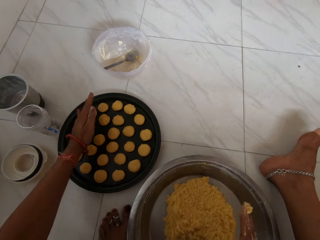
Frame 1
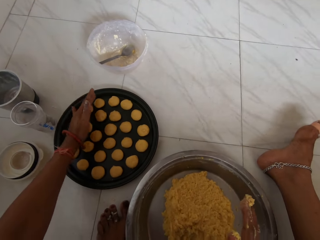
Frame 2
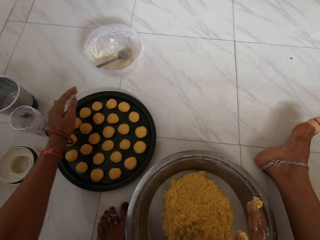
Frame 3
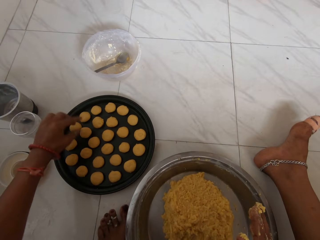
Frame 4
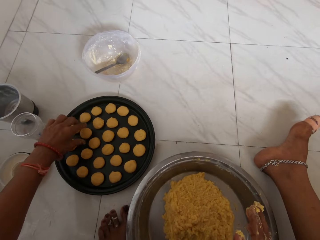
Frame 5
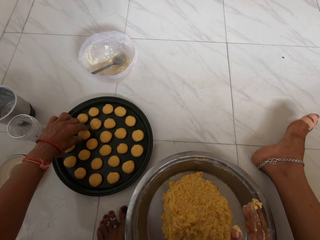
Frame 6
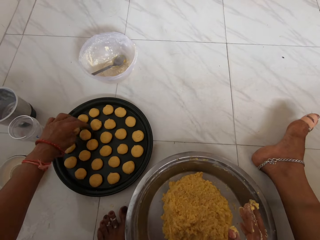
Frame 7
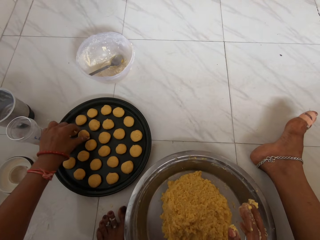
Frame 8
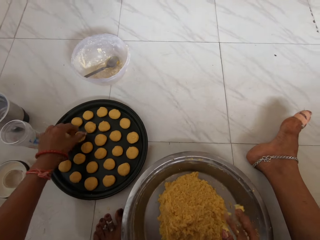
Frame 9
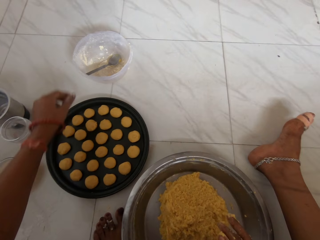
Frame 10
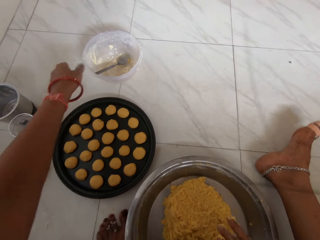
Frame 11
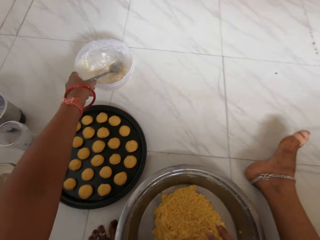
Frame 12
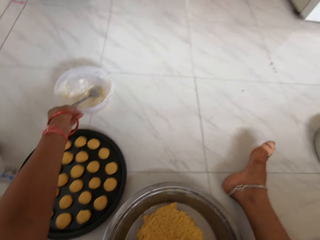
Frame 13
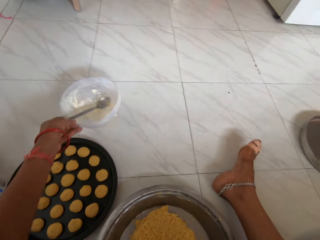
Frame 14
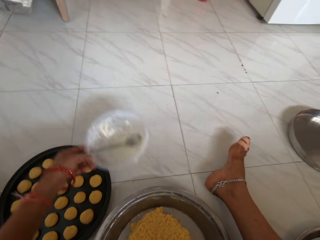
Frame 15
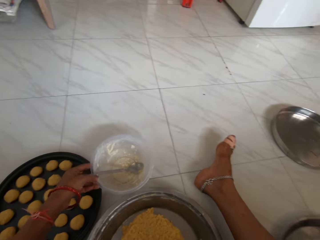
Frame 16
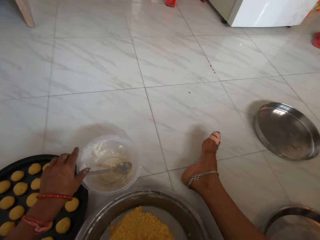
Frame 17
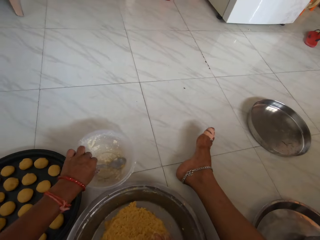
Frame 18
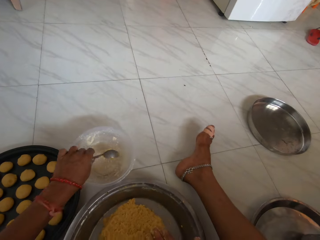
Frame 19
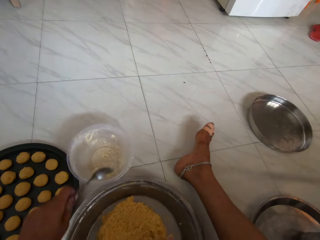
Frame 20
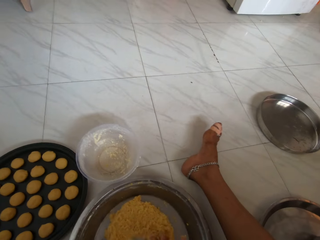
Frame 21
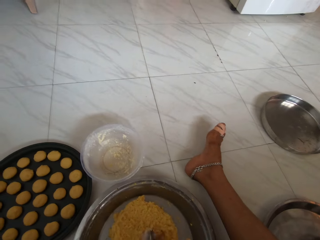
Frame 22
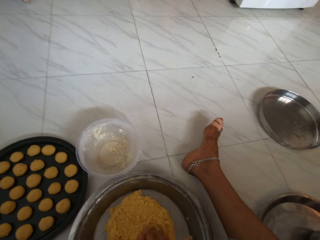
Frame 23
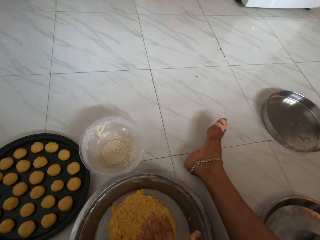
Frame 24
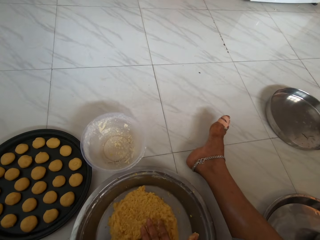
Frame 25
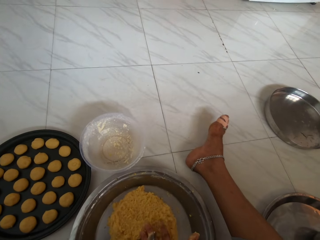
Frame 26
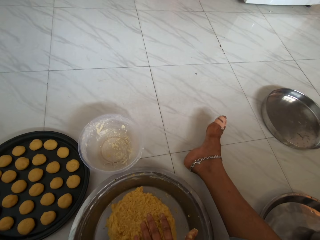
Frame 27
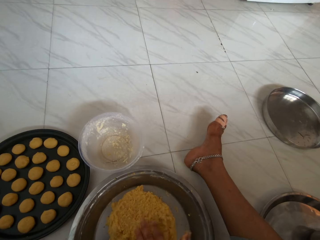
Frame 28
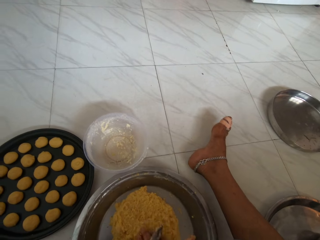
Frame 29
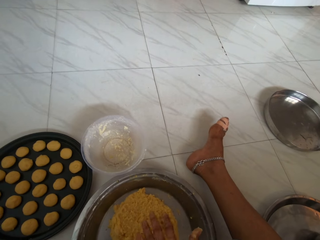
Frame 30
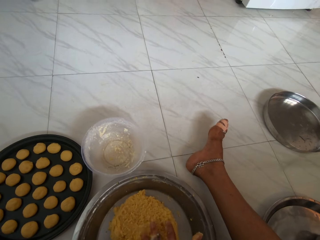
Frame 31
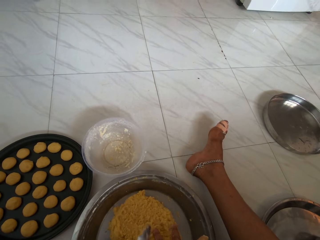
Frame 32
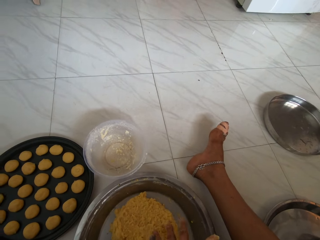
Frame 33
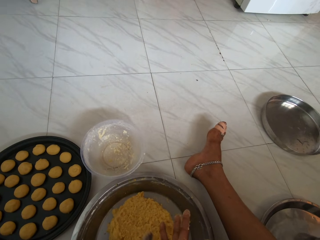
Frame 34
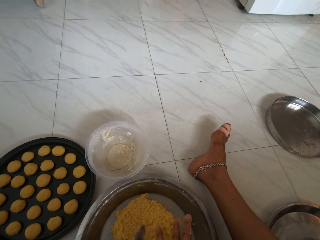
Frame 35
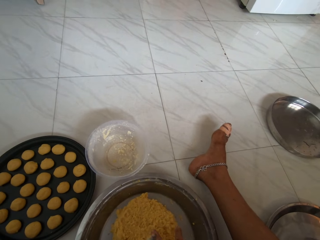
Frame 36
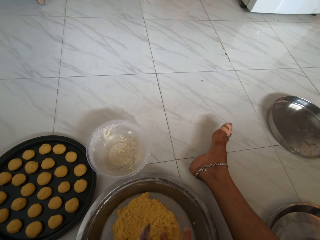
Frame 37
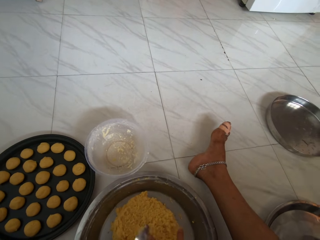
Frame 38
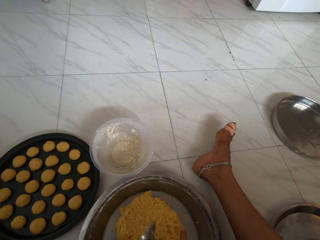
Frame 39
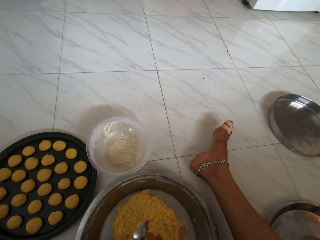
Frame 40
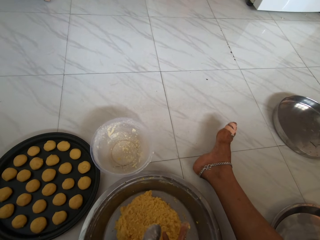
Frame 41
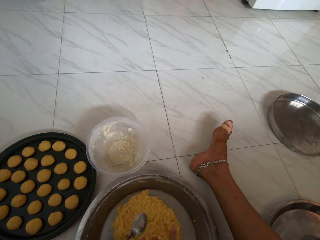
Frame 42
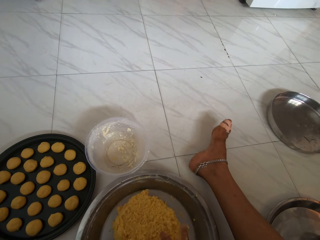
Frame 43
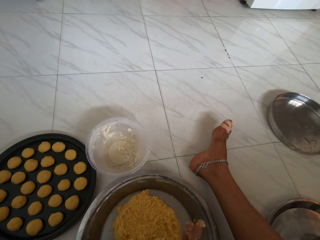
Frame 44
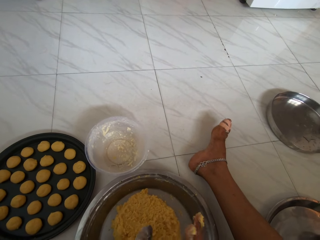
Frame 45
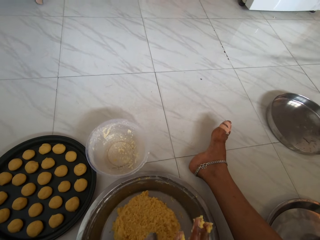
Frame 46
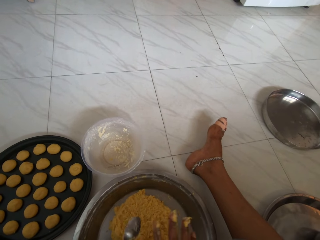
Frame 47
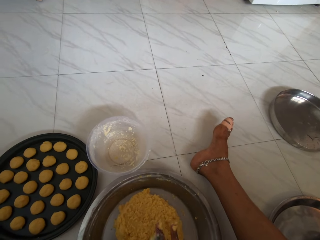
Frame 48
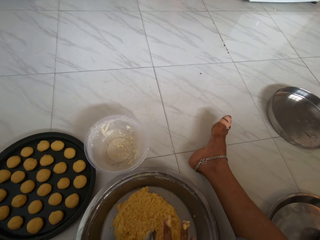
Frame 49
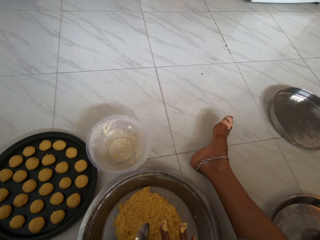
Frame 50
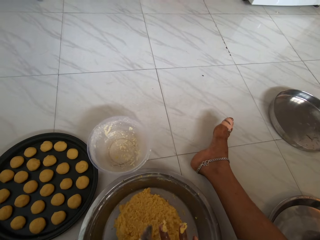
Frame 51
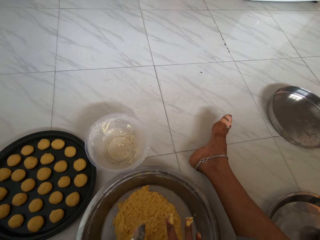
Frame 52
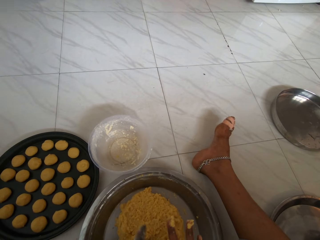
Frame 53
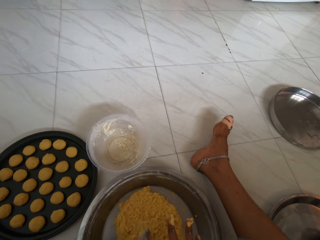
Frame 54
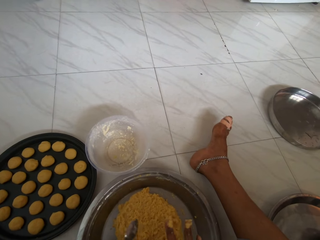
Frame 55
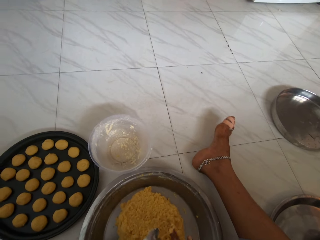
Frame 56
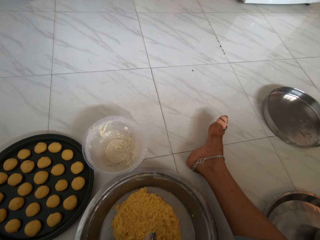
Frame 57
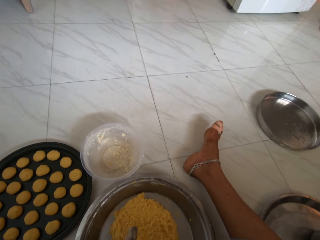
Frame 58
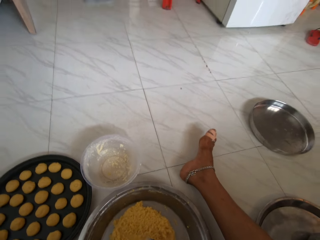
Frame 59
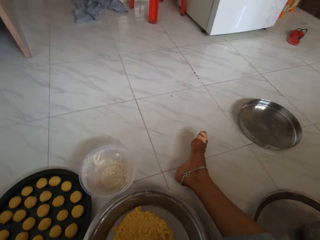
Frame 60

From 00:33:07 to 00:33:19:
The camera wearer places the molded dough on the tray with her left hand. She adjusts the molded dough on the tray with her left hand. She picks up a bowl on the ground with her left hand. She places the bowl on the floor. She picks up a spoon in the bowl with her left hand. She rubs hands with the spoon.

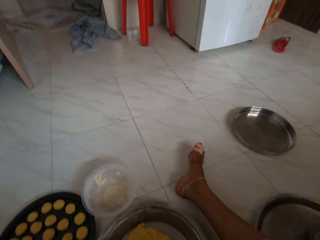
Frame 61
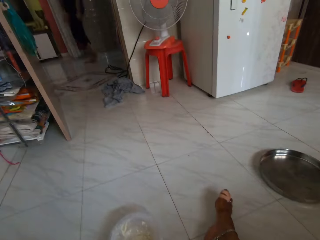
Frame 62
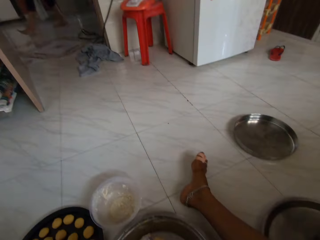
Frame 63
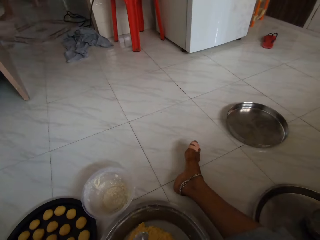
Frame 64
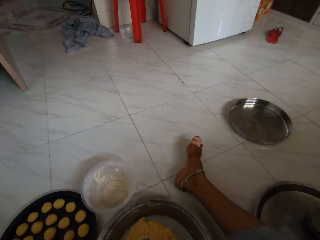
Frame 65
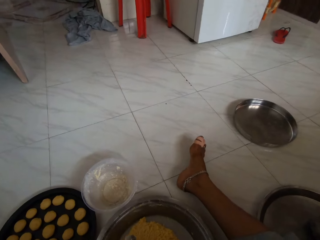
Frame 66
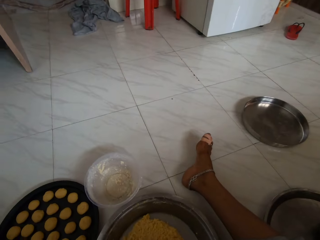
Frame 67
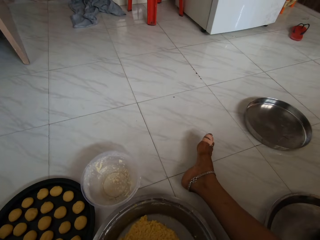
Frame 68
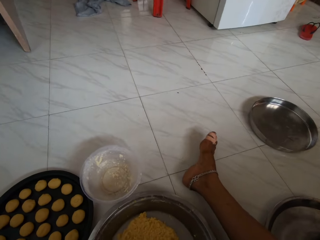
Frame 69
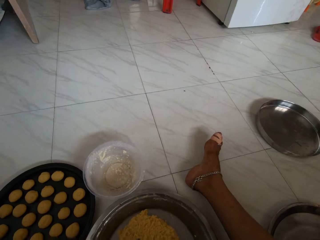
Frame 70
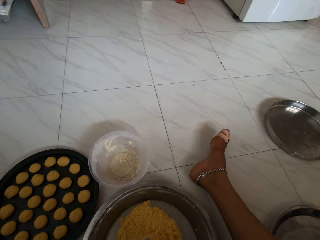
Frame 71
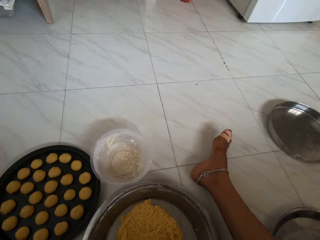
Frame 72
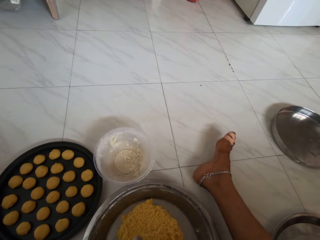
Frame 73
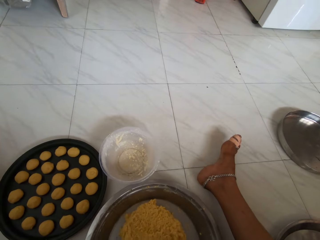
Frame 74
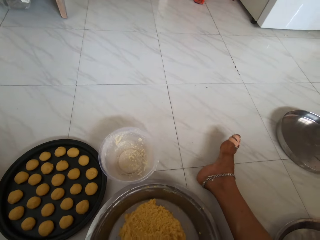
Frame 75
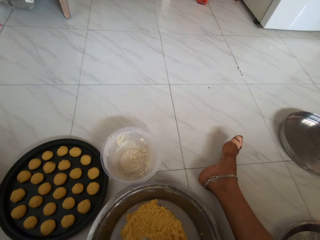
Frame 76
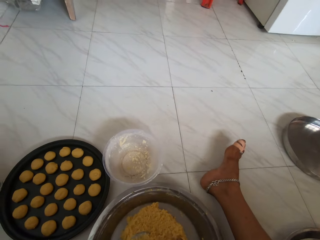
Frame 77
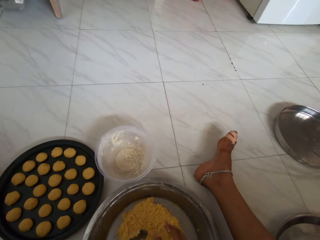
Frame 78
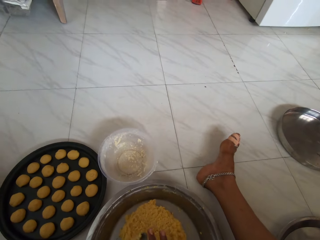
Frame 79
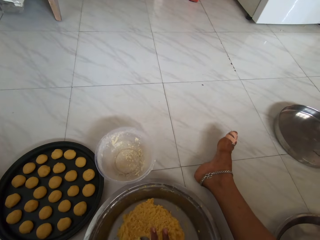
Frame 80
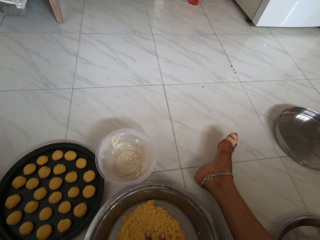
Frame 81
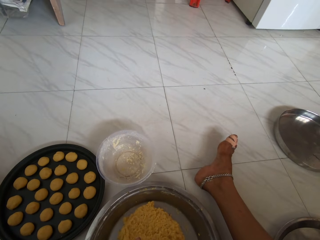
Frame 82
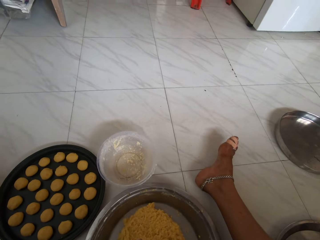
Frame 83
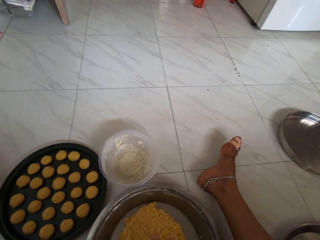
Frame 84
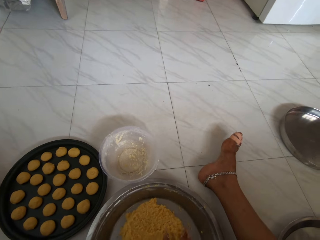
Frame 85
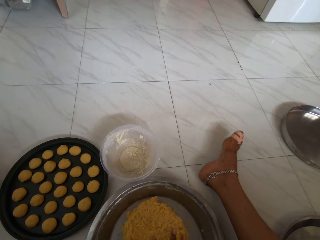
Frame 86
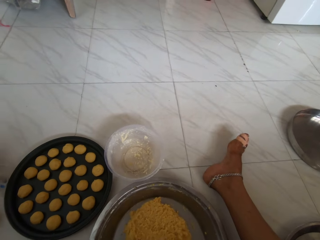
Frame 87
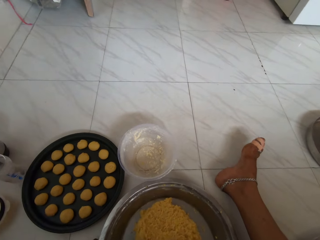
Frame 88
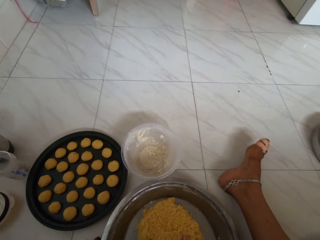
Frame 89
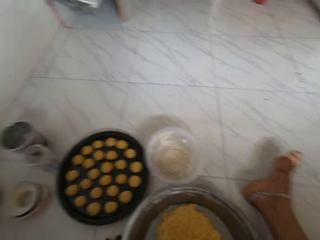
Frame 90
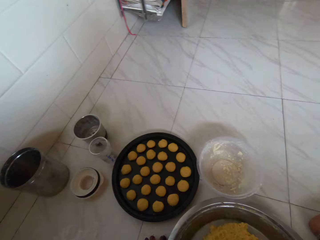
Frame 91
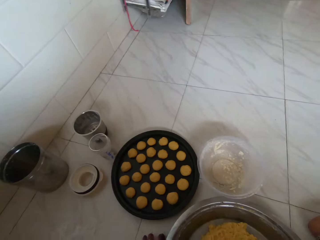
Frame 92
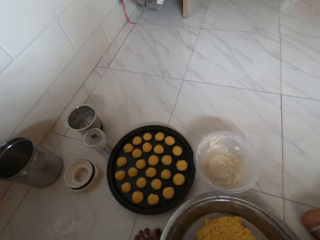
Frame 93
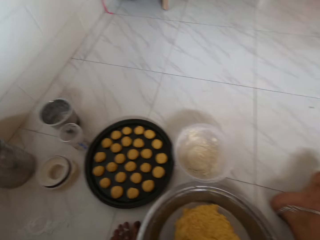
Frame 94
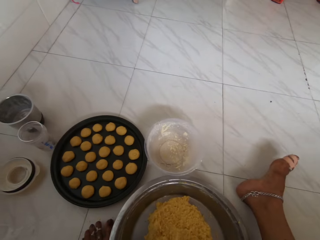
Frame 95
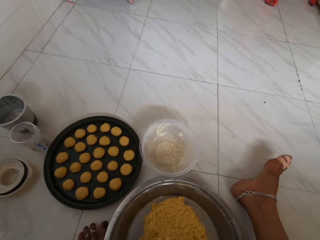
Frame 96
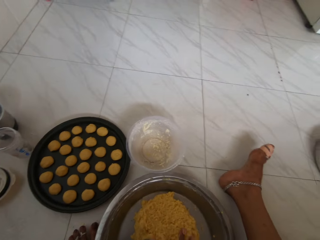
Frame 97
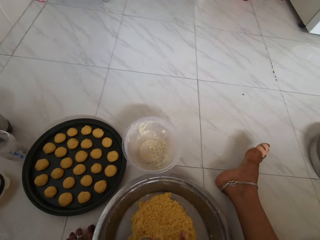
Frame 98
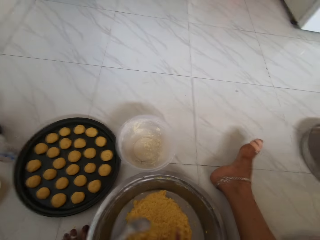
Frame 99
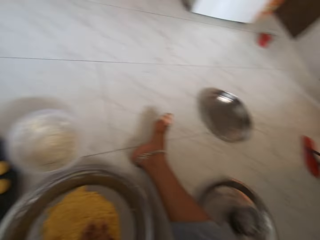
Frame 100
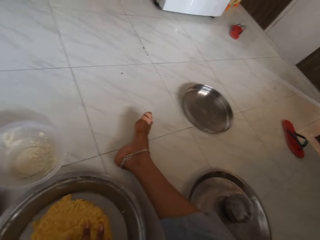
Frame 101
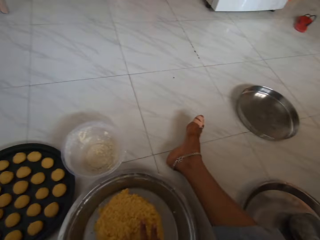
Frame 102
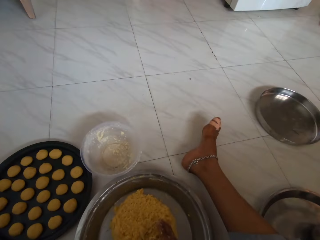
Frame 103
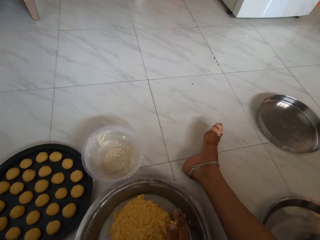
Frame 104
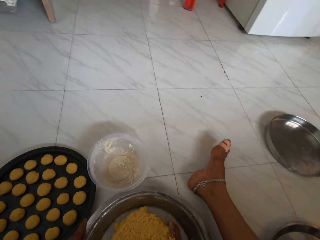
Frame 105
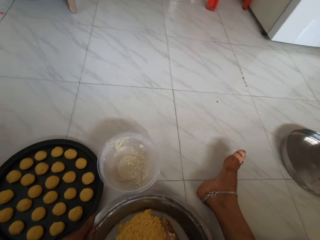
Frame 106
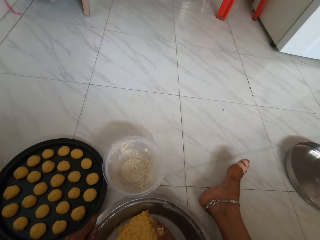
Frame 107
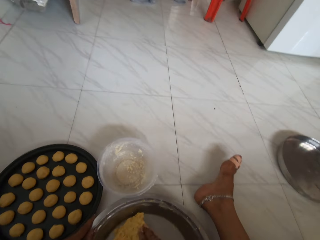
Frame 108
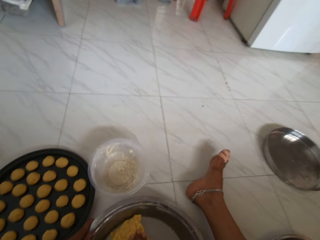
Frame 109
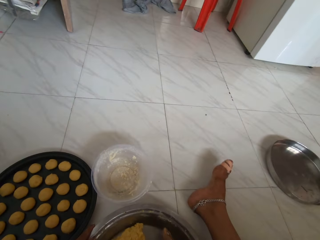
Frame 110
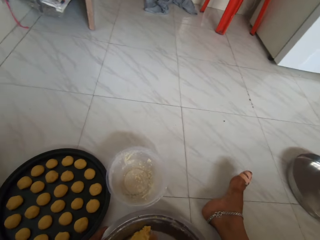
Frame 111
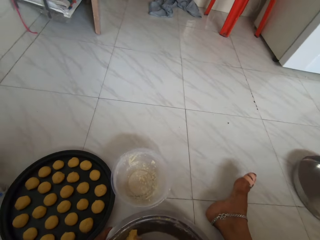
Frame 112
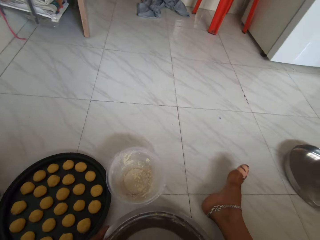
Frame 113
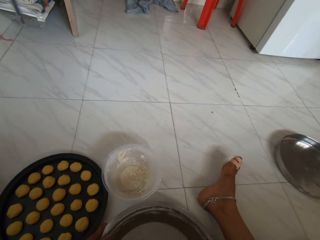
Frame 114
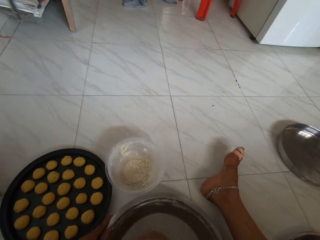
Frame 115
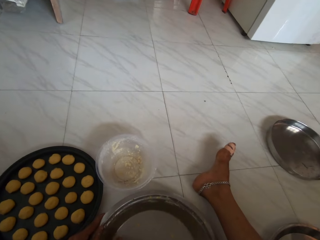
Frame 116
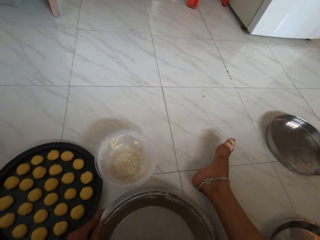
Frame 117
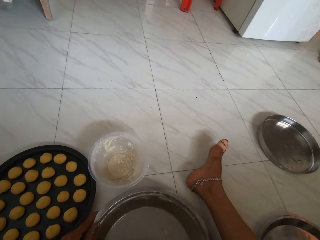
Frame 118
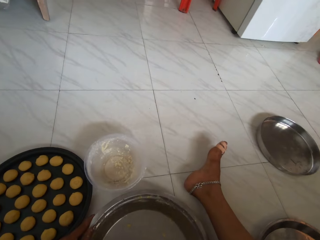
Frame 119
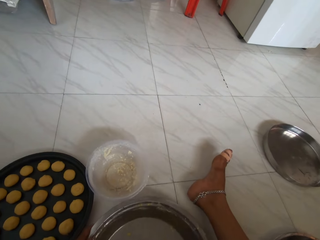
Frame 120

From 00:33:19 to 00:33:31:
The camera wearer scoops dough from the tray with her right hand. She kneads the dough.
